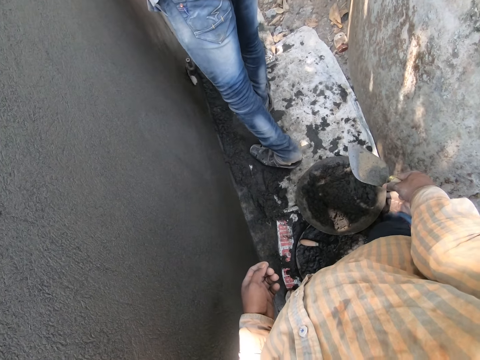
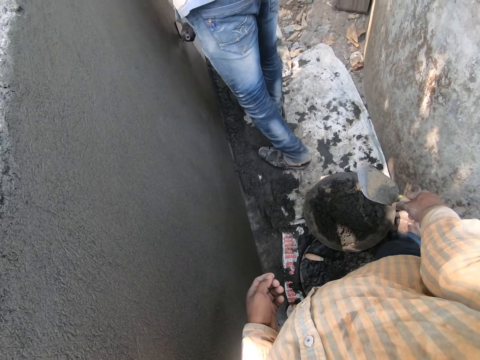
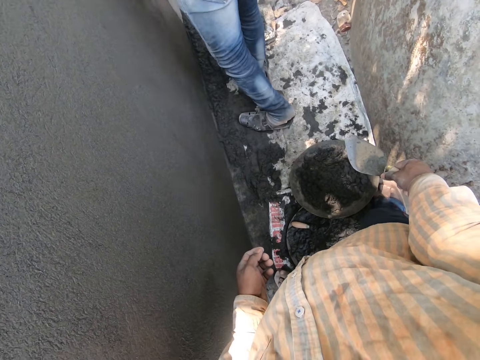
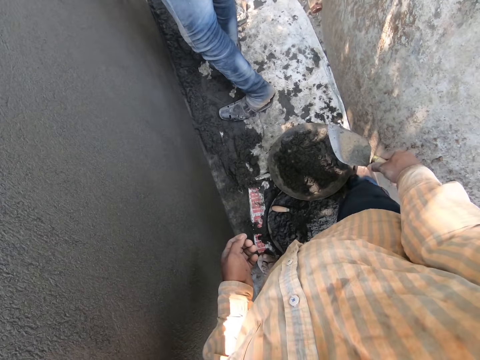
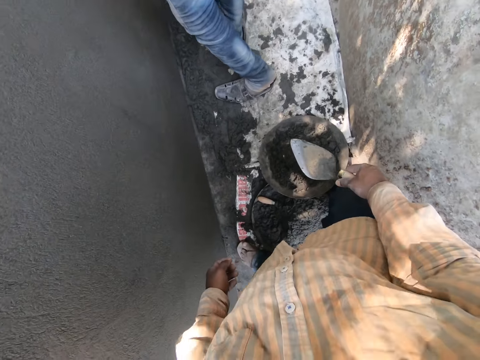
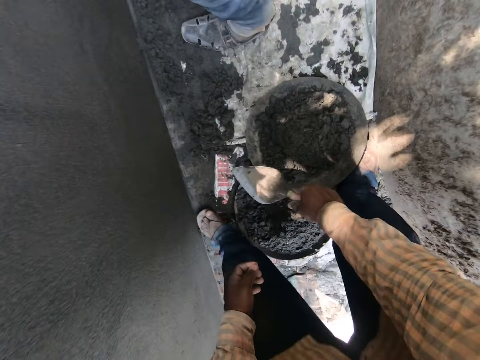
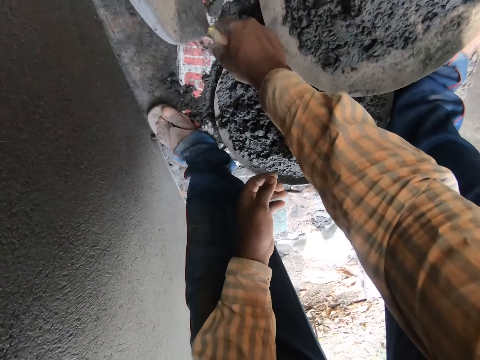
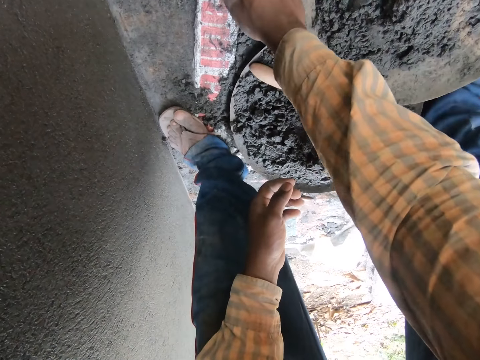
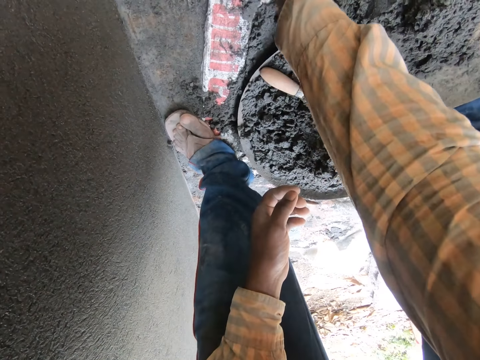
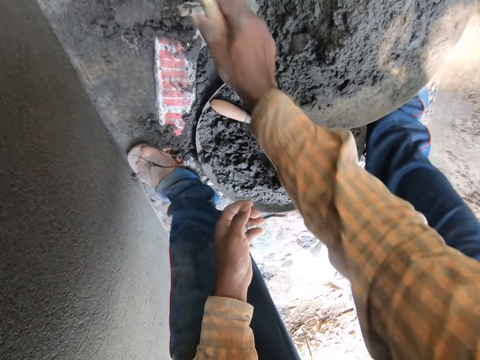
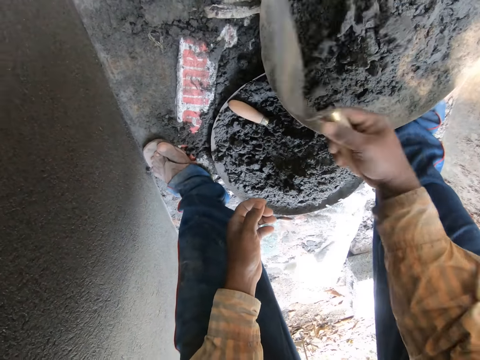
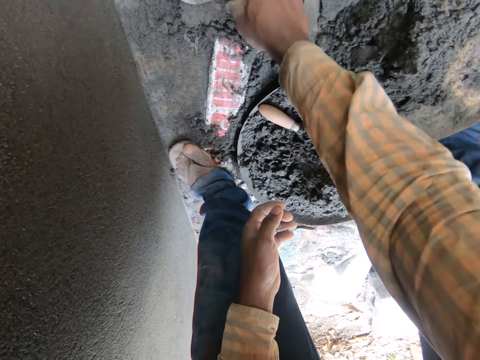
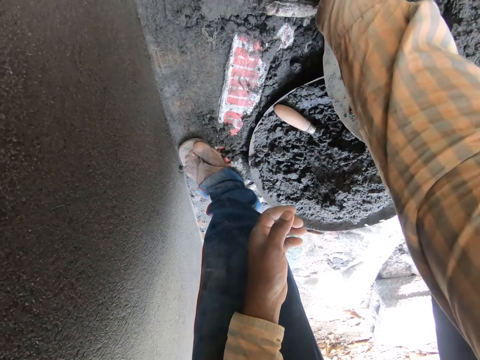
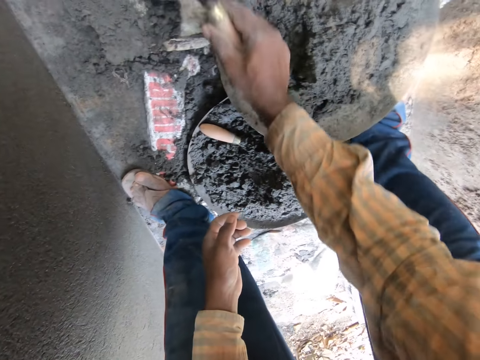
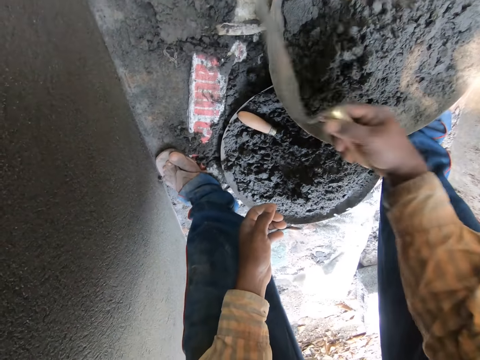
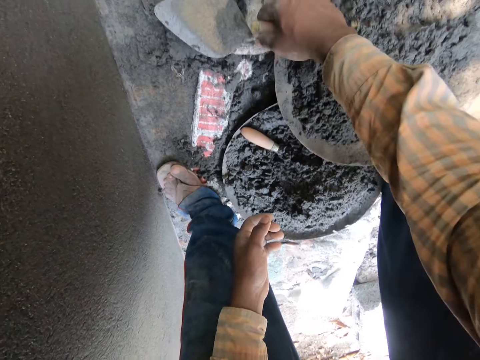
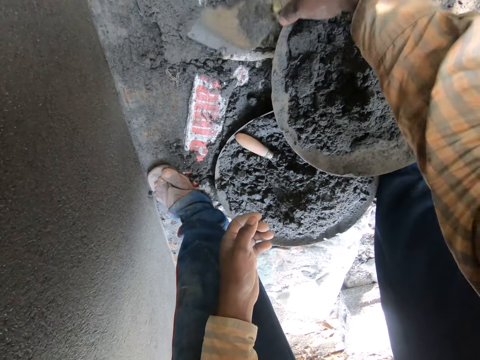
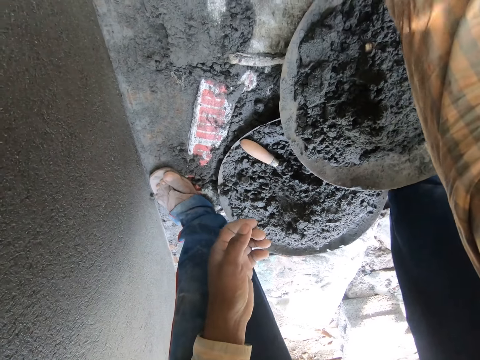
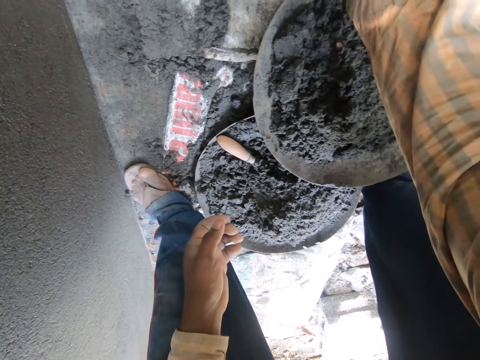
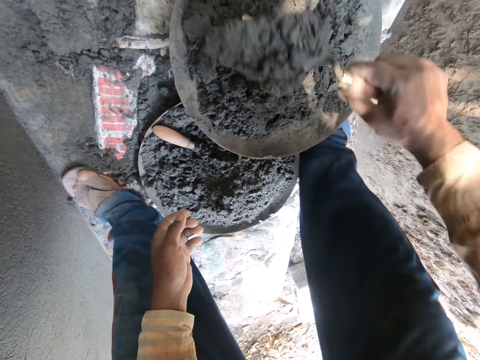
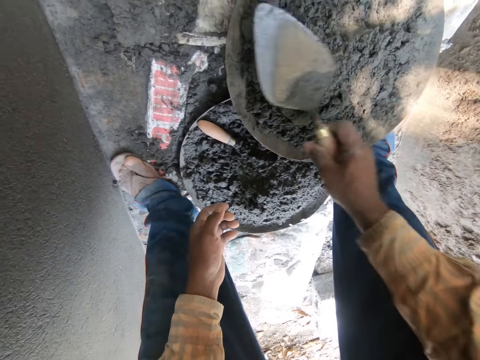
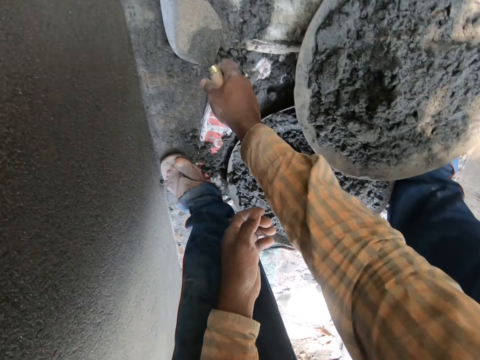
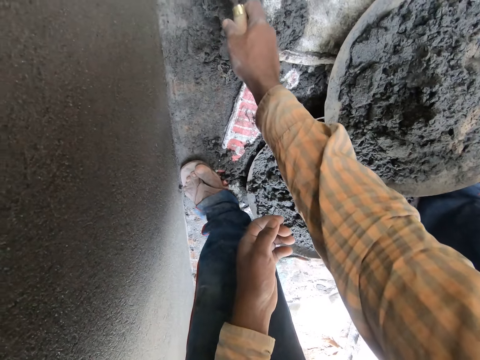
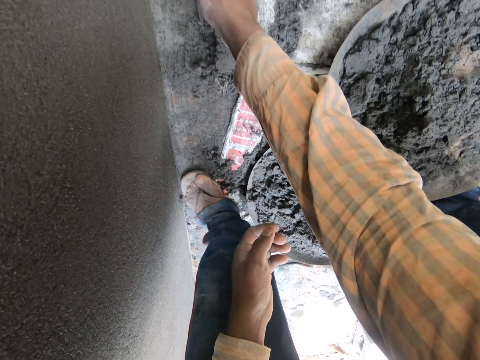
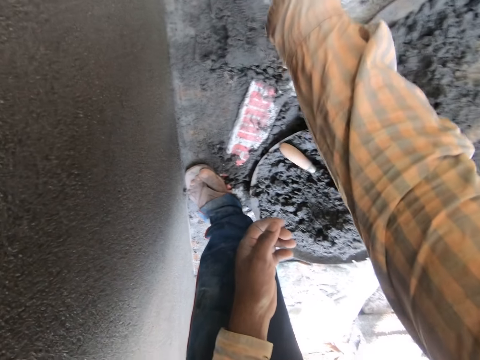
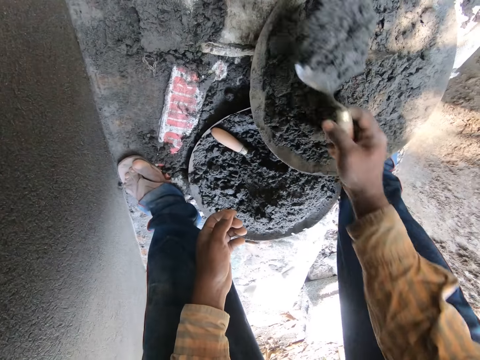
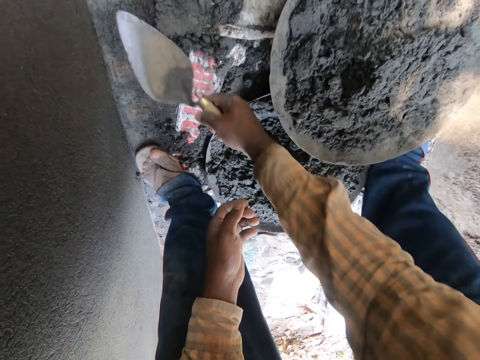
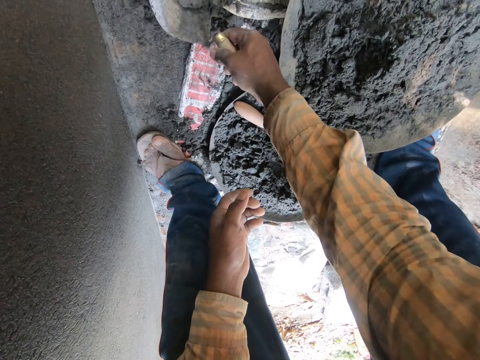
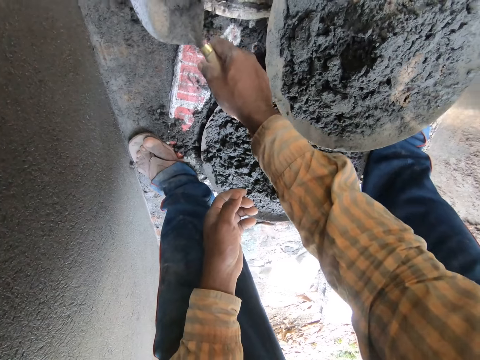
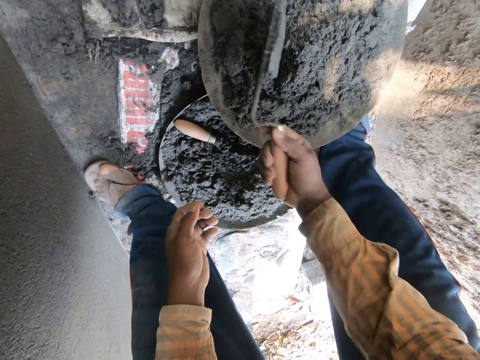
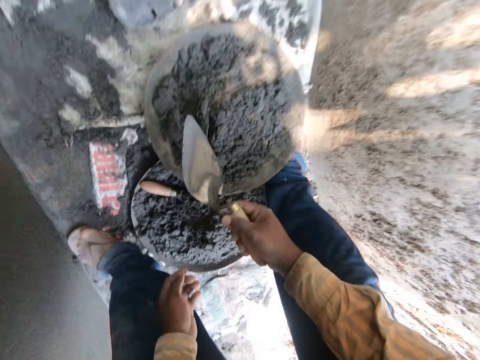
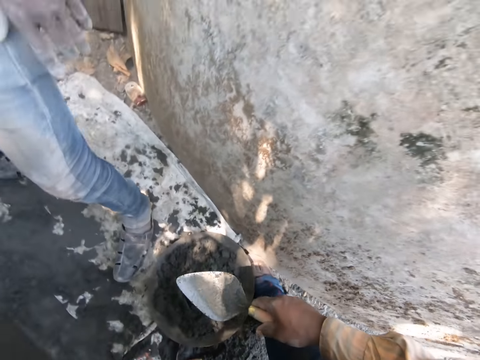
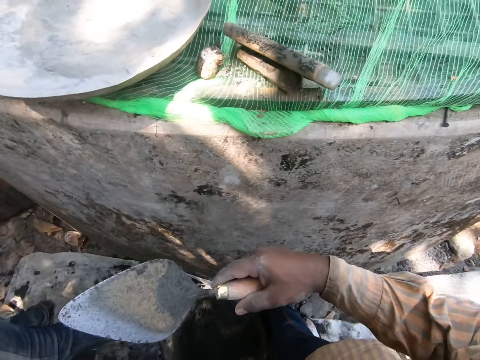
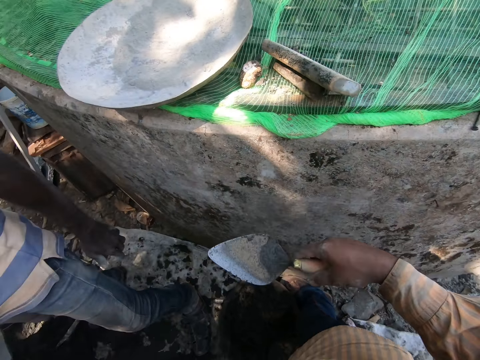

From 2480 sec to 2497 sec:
The camera wearer bends towards the floor. He scoops mortar from the ground with the masonry trowel in his right hand. He pours the mortar in the head pan with the masonry trowel in his right hand. He scoops mortar from the ground with the masonry trowel in his right hand. He pours the mortar in the head pan with the masonry trowel in his right hand. He scoops mortar from the ground with the masonry trowel in his right hand. He pours the mortar in the head pan with the masonry trowel in his right hand. He scoops mortar from the ground with the masonry trowel in his right hand. He pours the mortar in the head pan with the masonry trowel in his right hand. He scoops mortar from the ground with the masonry trowel in his right hand. He pours the mortar in the head pan with the masonry trowel in his right hand. He stands.

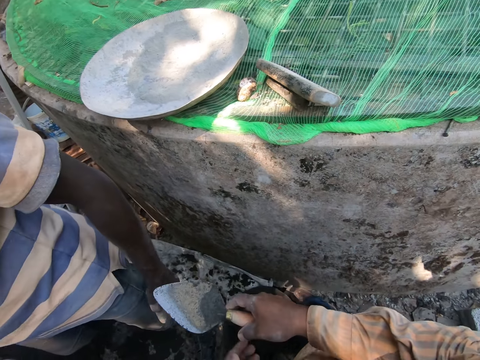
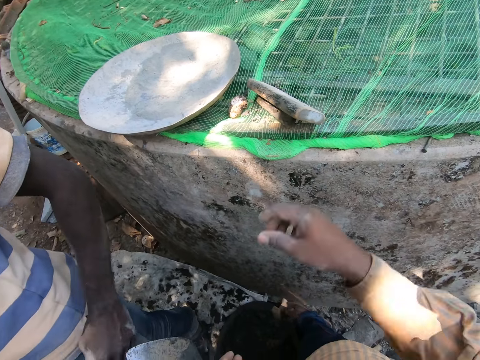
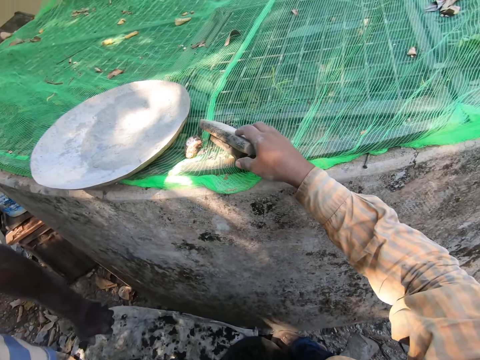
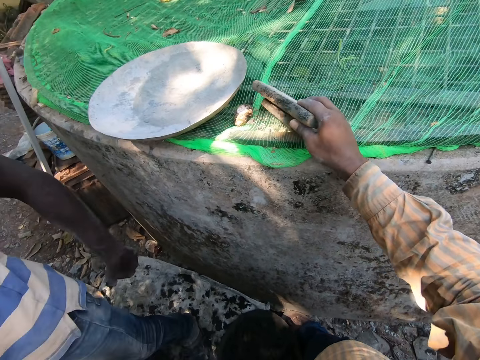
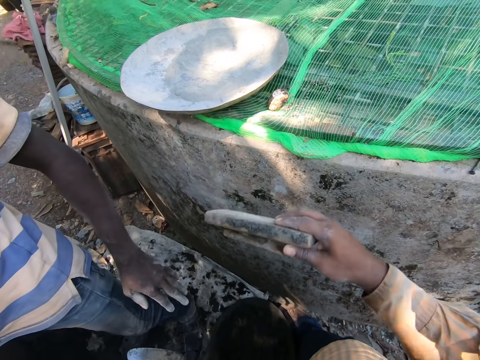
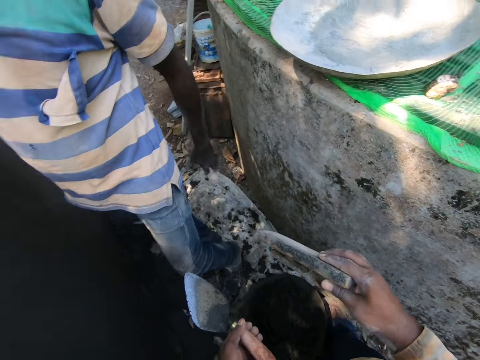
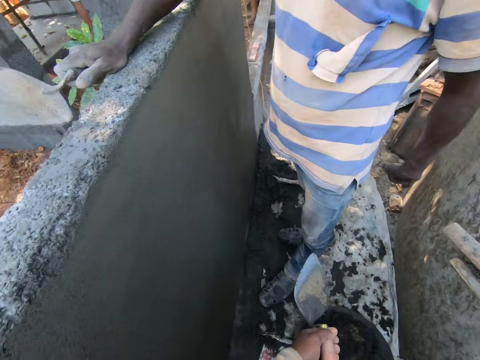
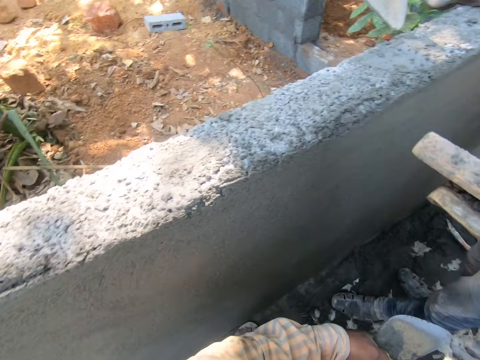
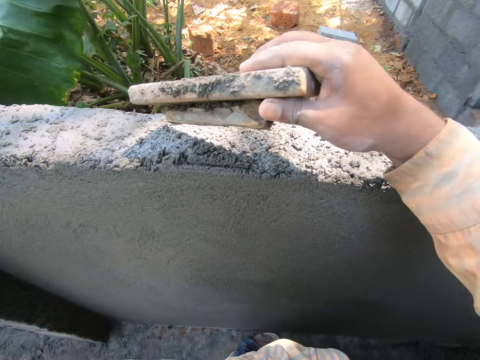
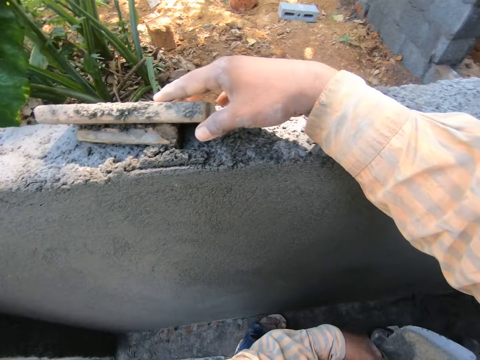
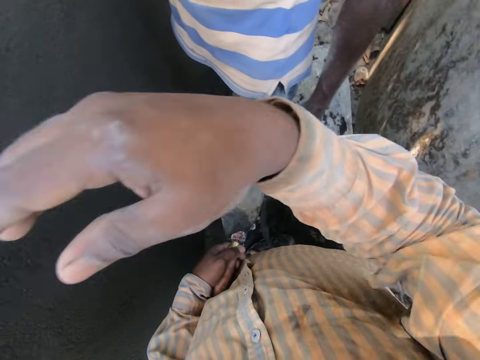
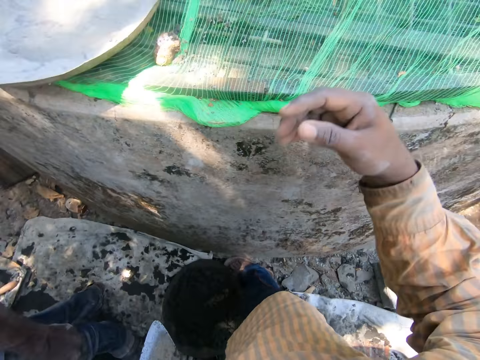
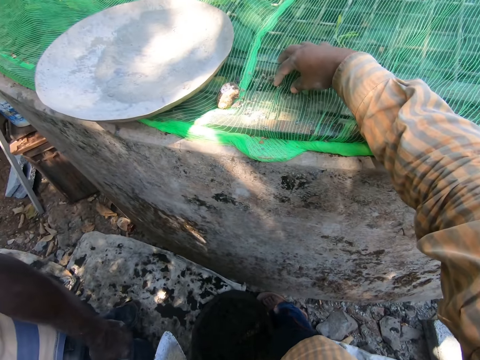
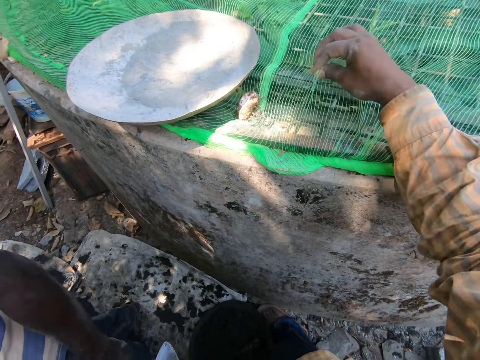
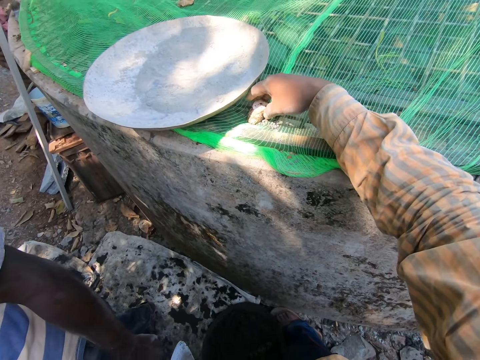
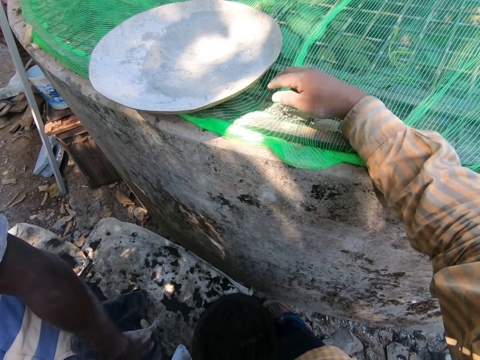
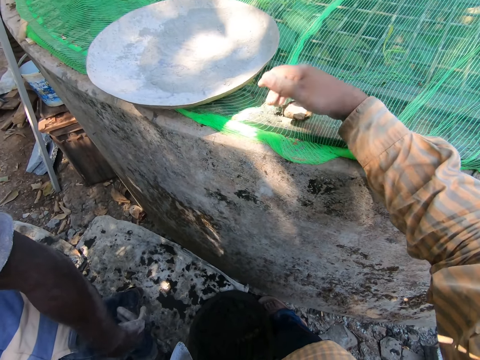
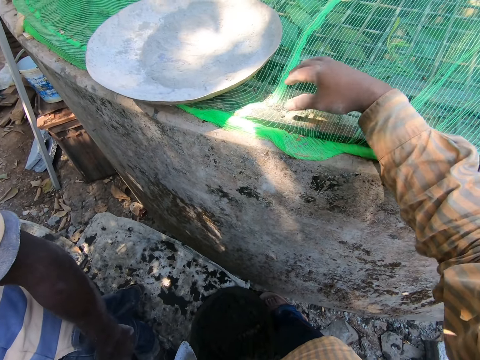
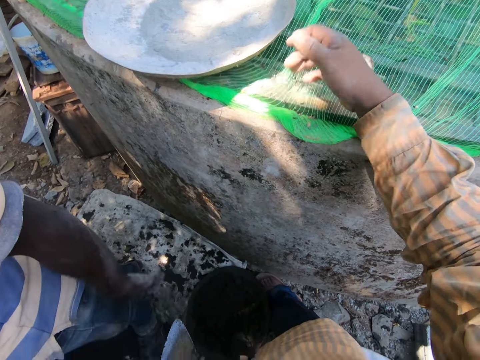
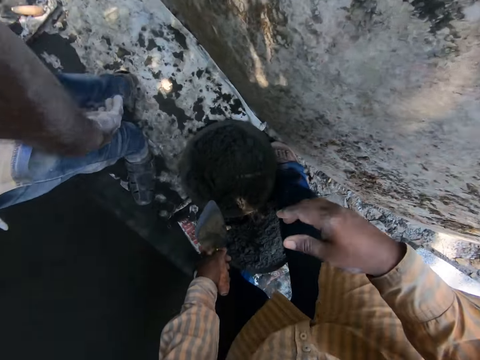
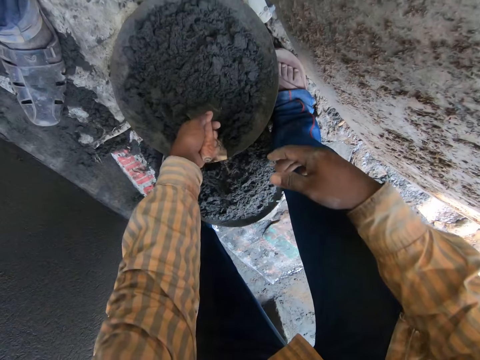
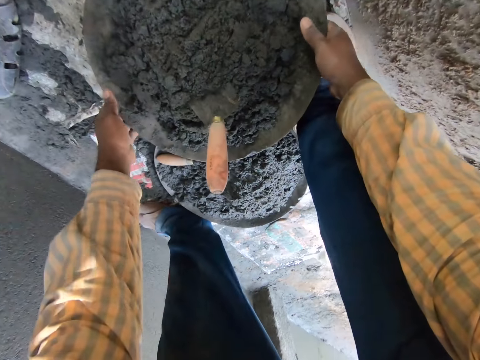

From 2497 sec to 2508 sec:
The camera wearer passes the masonry trowel from his right to left hand. A man rubs his left hand on the trouser. The camera wearer picks up a mortar spreader from a wall with his right hand. He drops the mortar spreader on the plastered wall with his right hand. He turns to the right. He adjusts a net on the wall with his right hand. He lifts the net with his right hand and shakes the net. He picks a stone from the net and removes sand from the net. He drops the masonry trowel in the head pan with his left hand. He bends towards the tray of plaster on the floor. He picks up the head pan from the ground with both hands.
